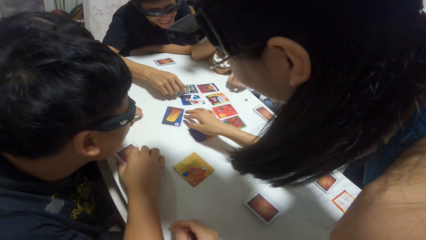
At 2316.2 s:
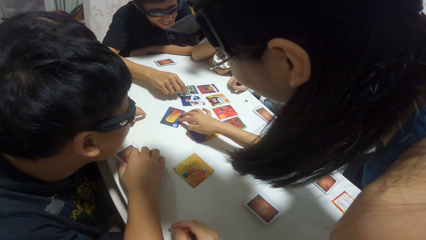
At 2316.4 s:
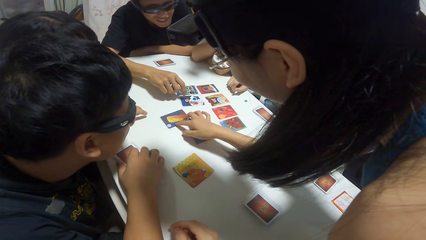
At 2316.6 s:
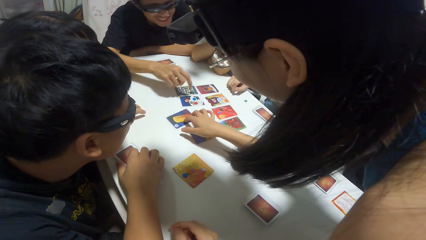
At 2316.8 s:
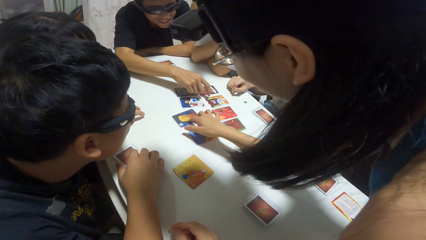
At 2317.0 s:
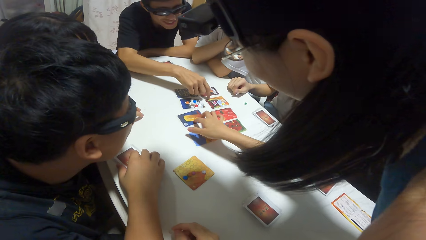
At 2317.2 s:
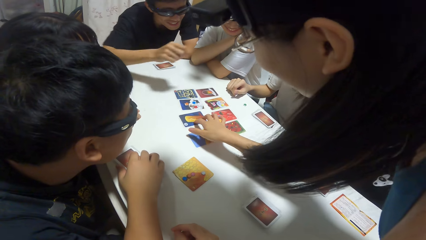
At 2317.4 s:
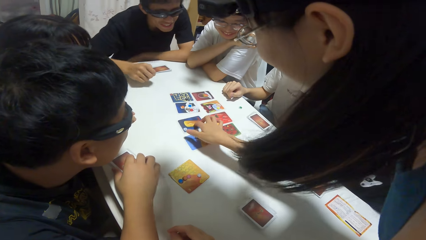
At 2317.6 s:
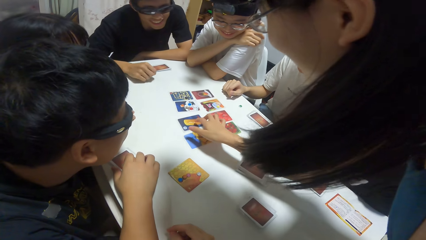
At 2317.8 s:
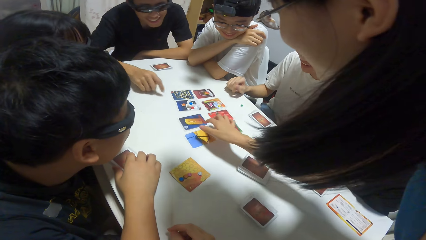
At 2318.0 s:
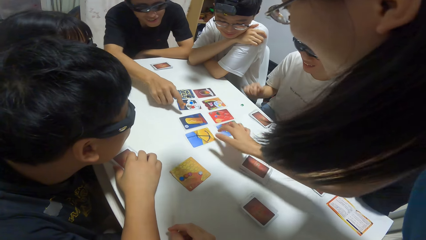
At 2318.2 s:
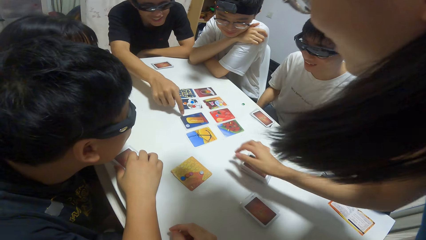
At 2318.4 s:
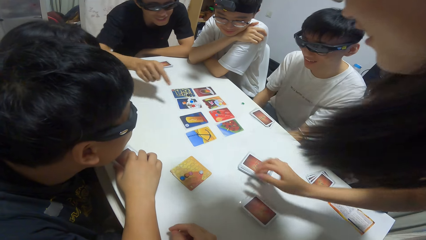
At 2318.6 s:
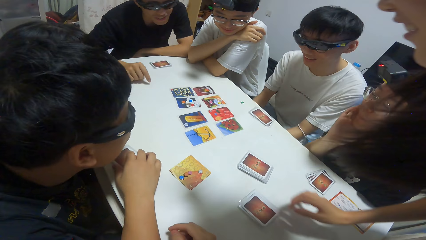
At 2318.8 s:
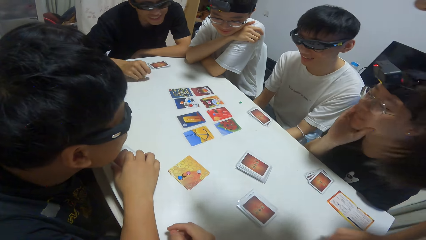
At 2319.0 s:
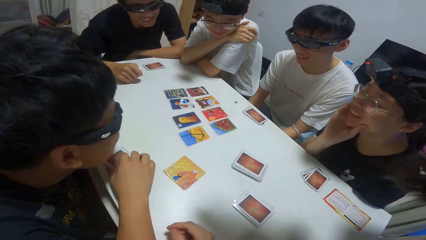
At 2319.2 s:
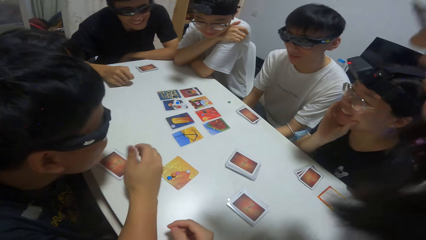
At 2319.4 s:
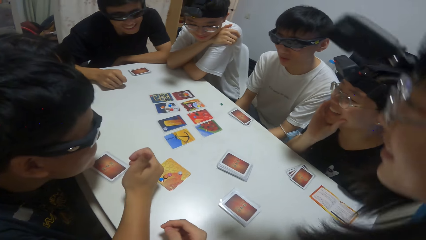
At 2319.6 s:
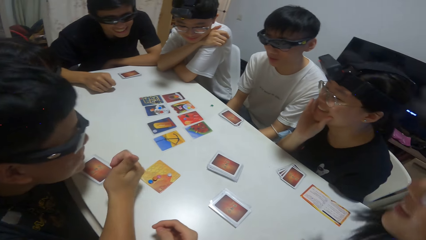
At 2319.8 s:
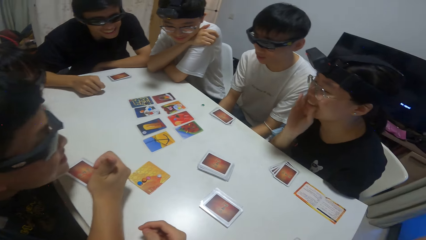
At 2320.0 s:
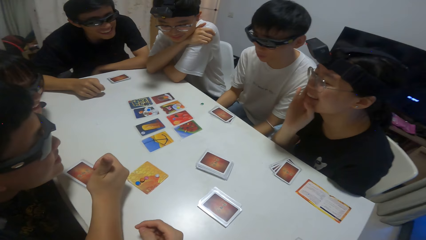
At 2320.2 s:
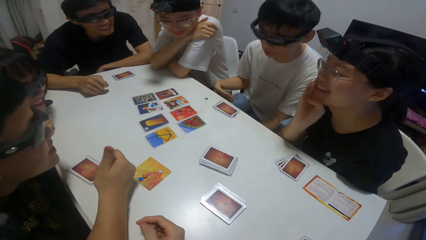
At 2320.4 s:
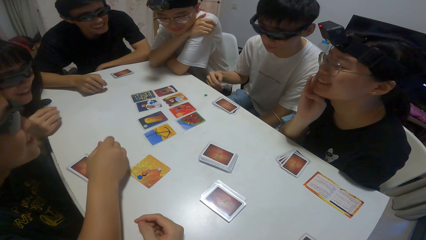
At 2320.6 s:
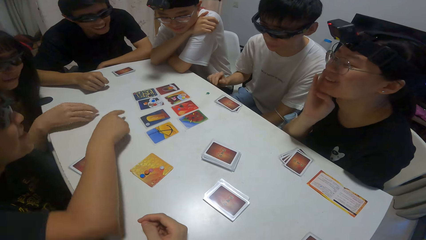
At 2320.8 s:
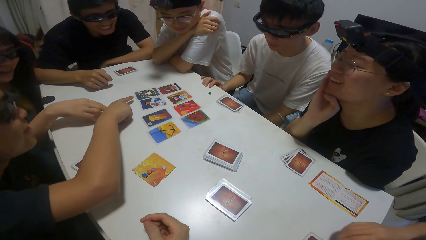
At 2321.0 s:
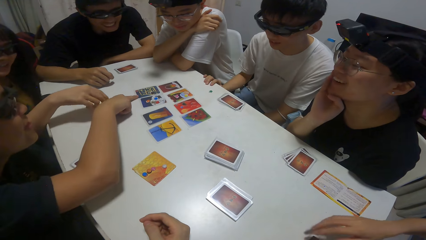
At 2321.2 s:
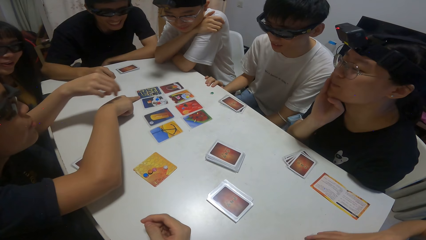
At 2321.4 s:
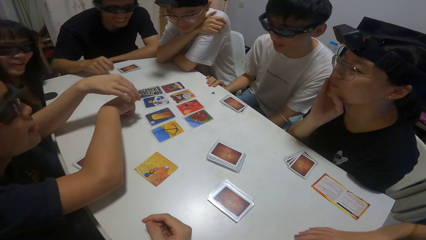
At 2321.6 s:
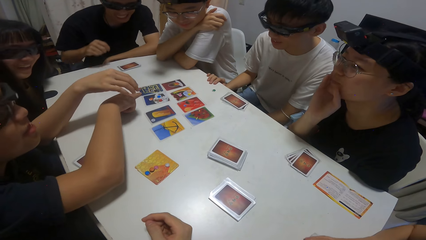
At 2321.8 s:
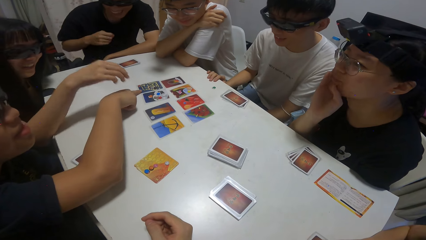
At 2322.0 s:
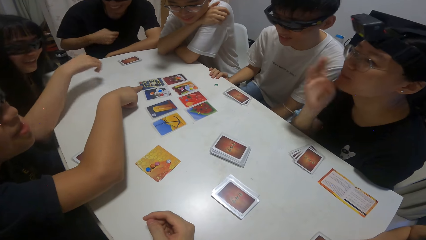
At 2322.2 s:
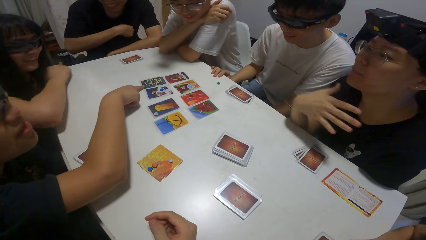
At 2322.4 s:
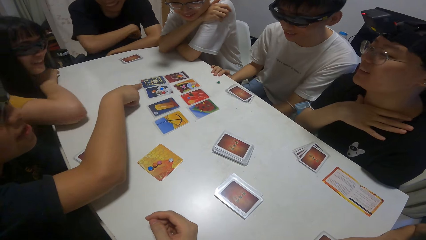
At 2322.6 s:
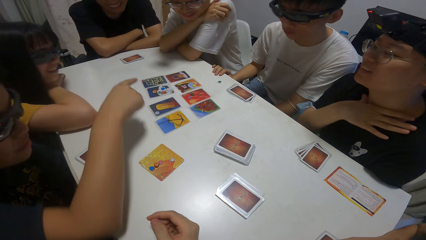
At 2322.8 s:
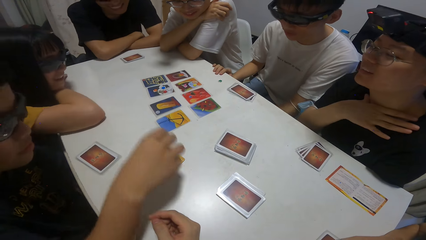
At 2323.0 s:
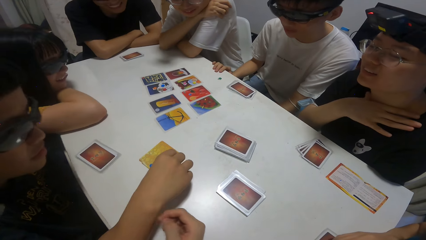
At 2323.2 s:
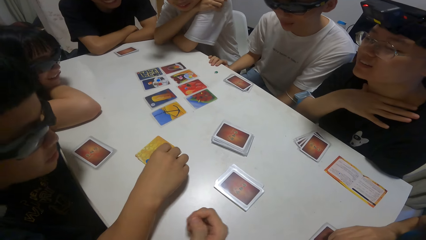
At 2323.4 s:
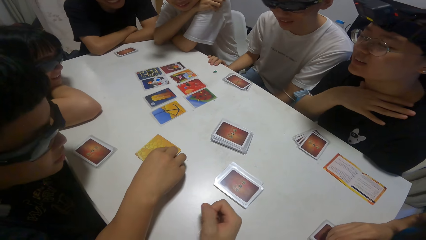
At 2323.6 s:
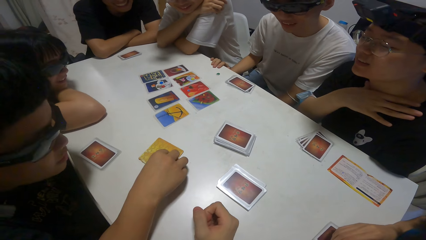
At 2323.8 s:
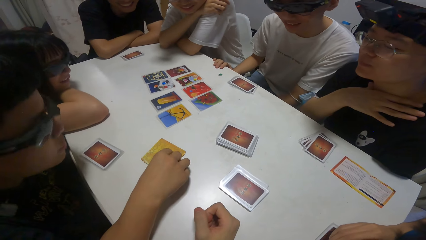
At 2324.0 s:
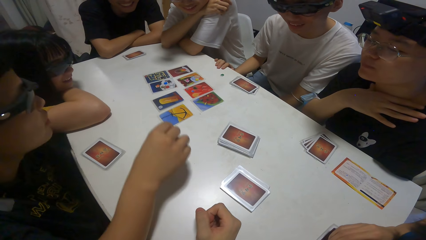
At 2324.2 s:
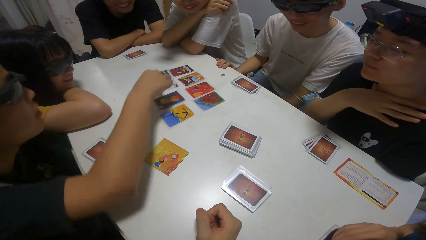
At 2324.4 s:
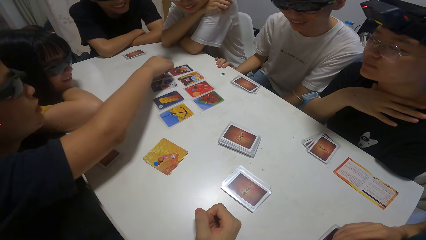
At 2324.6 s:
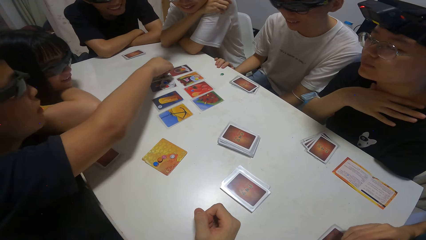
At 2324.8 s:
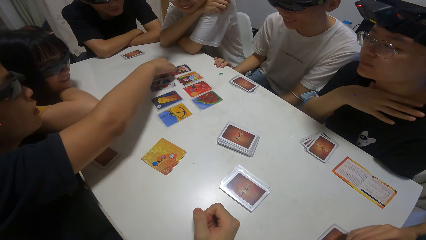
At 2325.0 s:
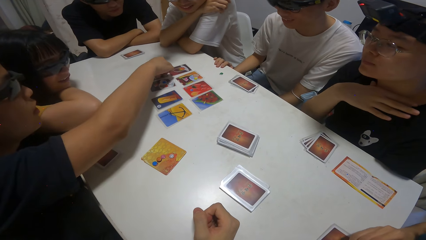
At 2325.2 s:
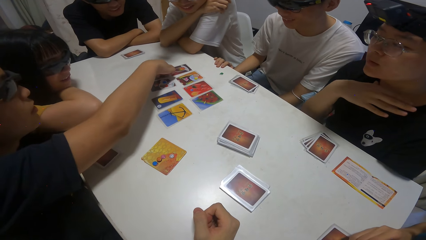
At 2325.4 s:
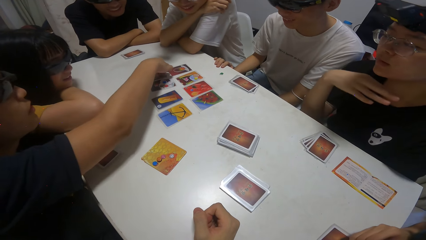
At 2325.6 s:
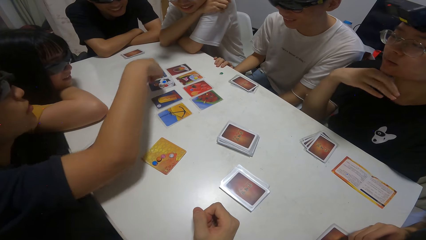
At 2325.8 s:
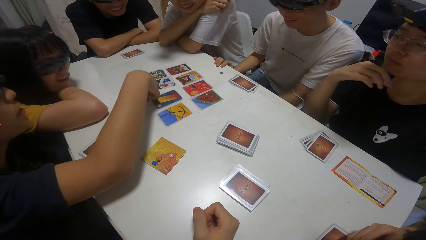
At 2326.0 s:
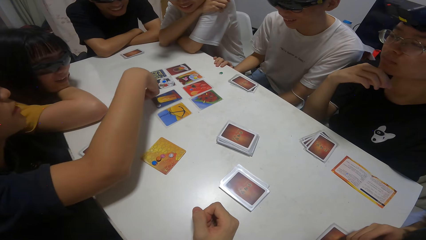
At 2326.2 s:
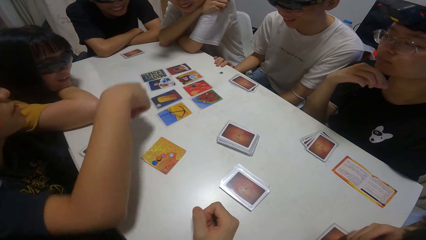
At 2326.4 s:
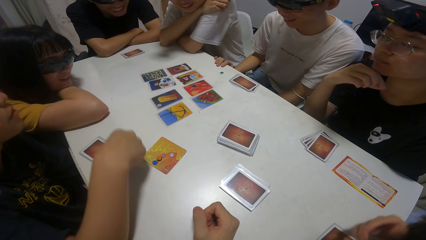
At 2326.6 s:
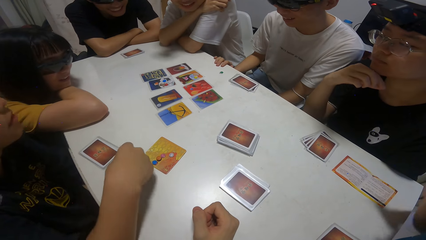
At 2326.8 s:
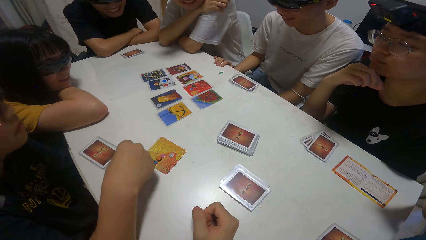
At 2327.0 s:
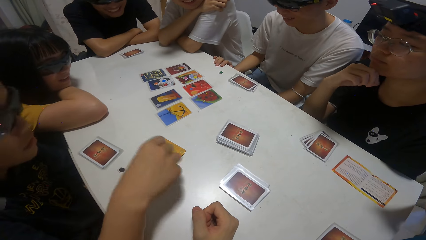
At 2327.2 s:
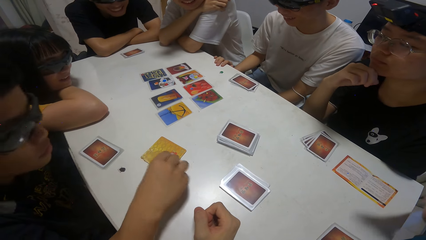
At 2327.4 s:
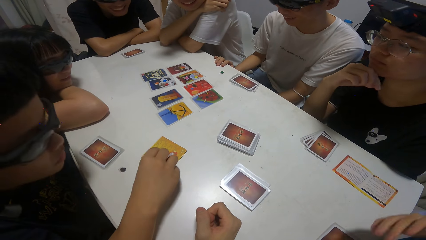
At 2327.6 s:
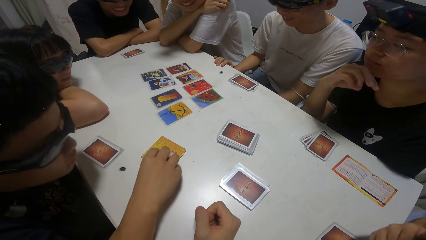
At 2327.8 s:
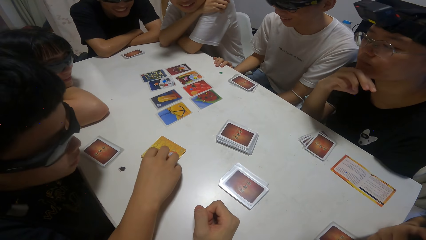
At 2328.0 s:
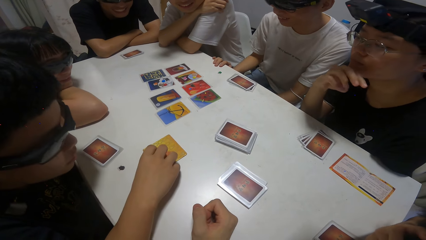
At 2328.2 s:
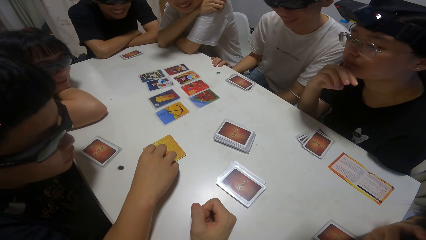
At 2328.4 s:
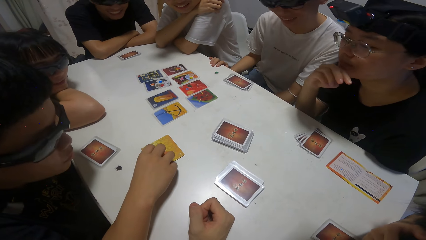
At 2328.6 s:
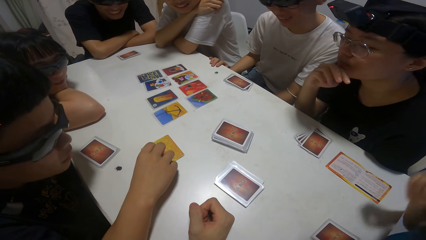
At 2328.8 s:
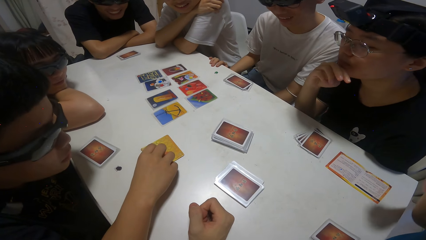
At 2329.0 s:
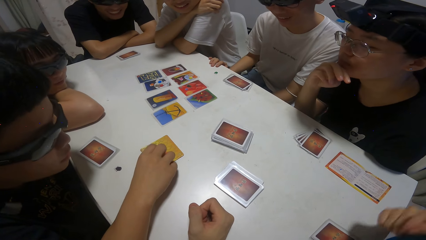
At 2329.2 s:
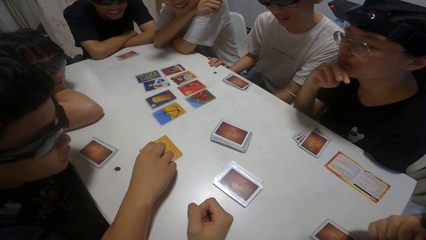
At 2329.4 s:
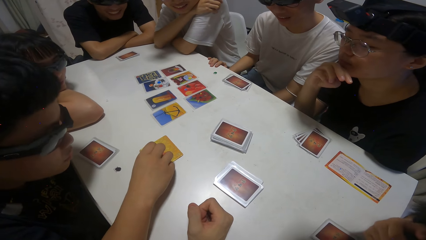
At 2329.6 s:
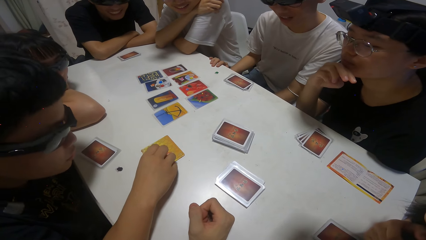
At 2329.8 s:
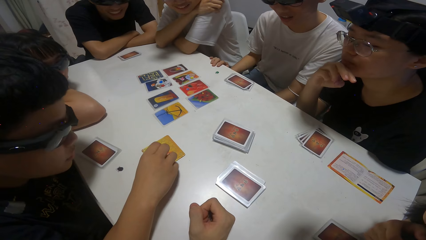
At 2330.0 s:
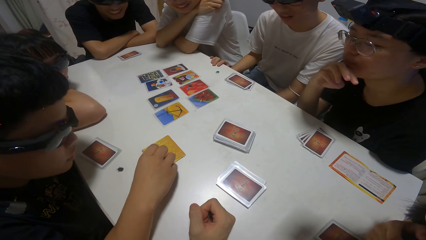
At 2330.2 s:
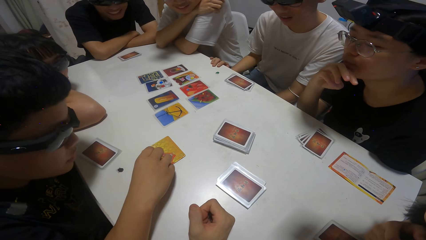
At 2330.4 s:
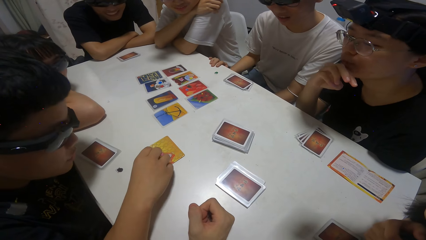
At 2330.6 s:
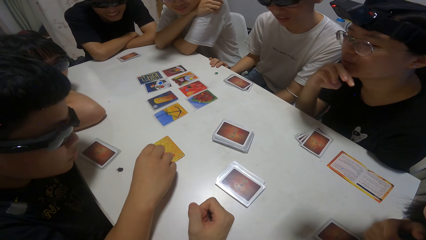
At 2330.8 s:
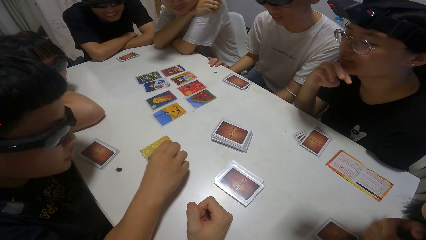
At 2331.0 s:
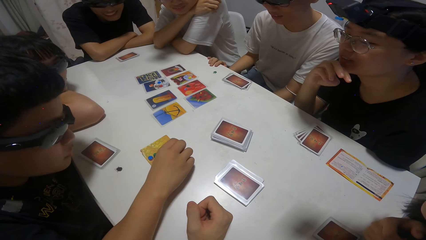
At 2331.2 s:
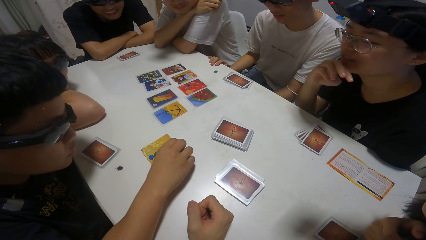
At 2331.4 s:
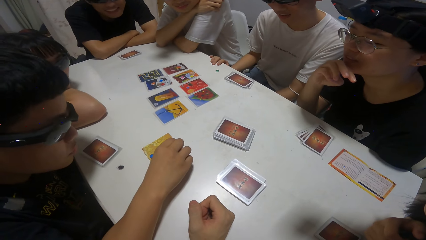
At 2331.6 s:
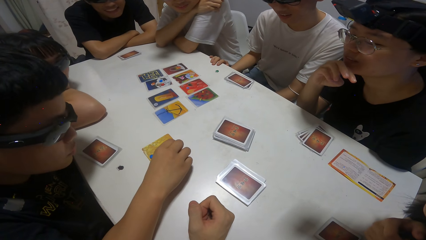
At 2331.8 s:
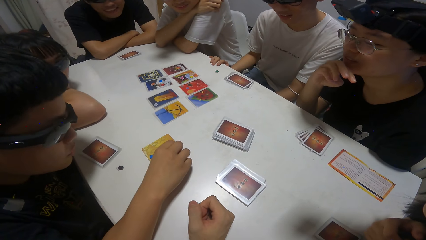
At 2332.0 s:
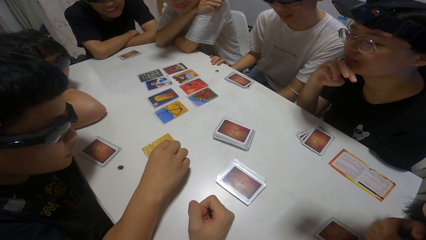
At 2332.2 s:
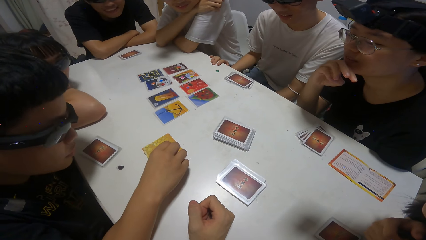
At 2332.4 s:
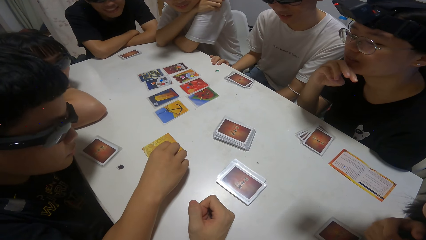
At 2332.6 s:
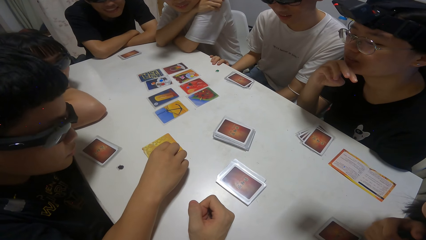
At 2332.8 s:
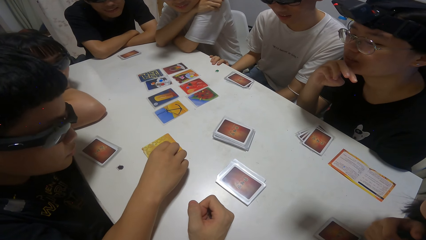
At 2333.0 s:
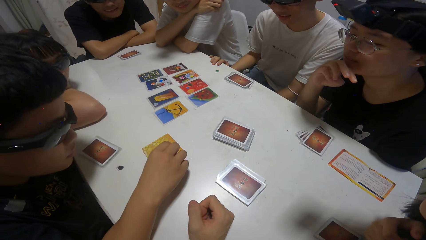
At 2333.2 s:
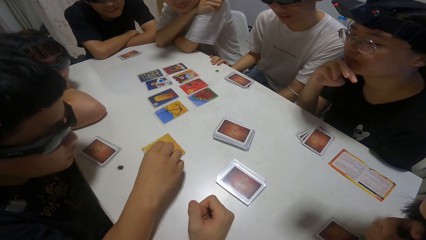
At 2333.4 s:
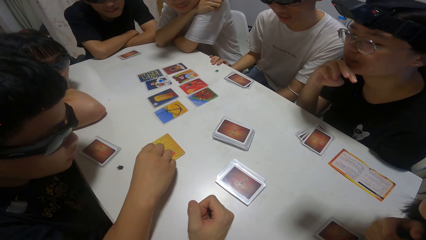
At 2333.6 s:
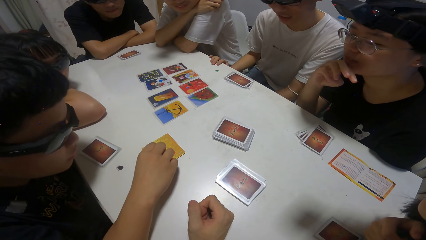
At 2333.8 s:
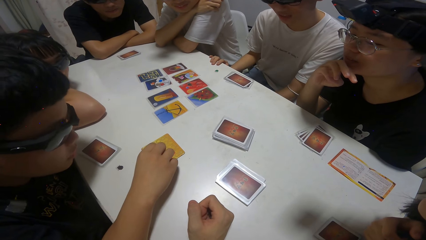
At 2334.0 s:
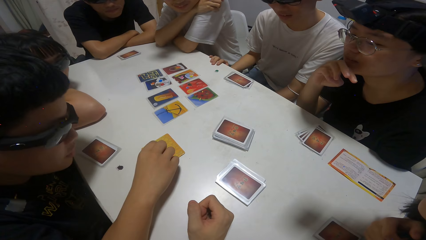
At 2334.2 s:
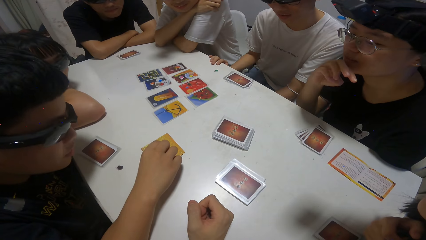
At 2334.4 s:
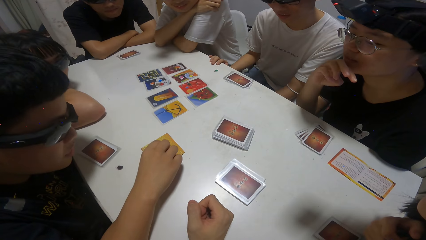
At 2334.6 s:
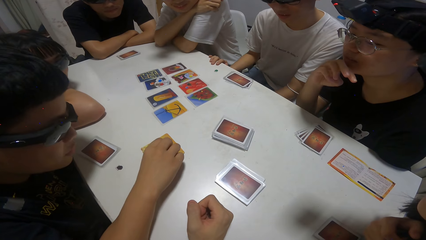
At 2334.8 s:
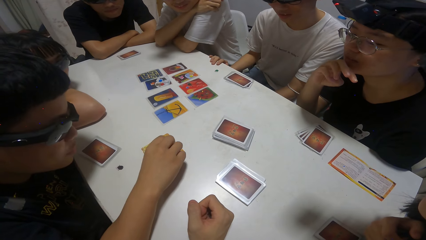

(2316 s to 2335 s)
A girl touches the card on the table with her right hand. A boy points towards a card on the table with his right hand. The boy moves a paper on the card on the table with his right hand and touches the paper on the card on the table with his right hand.
